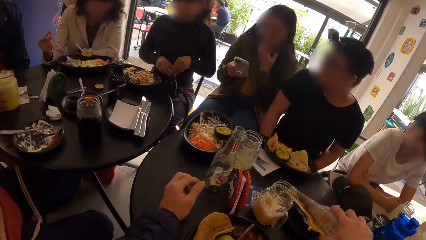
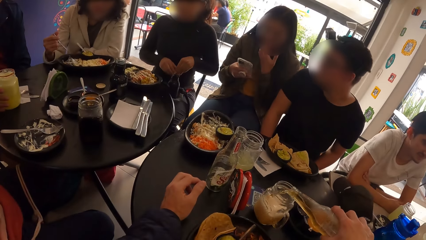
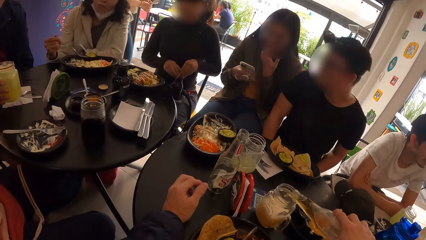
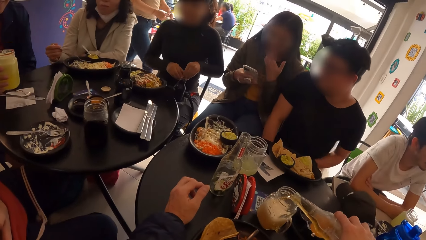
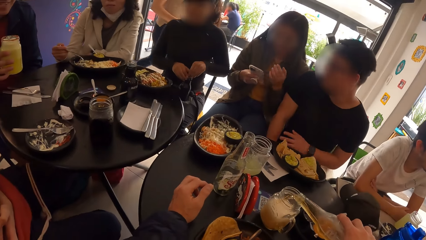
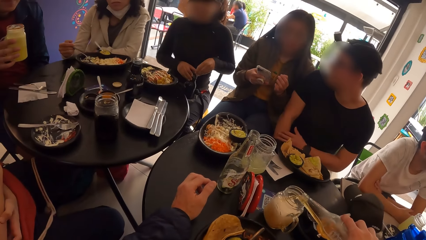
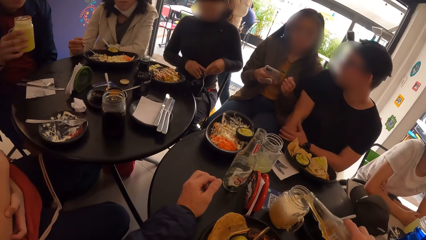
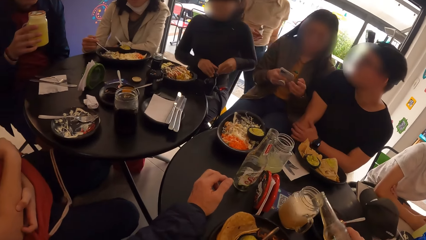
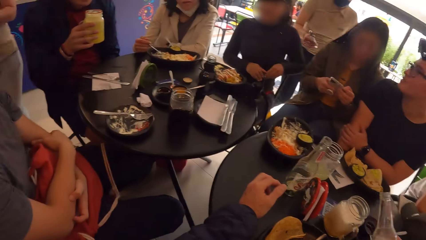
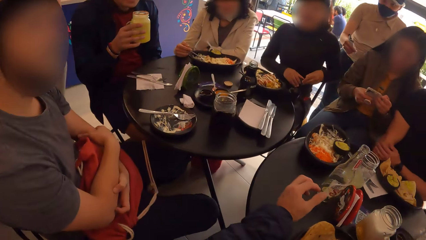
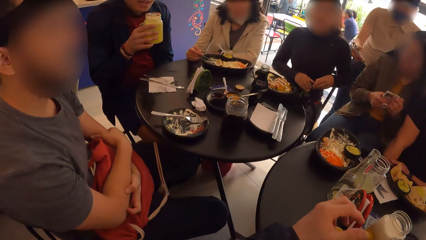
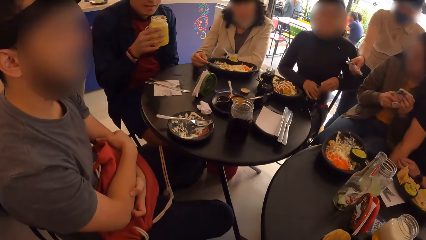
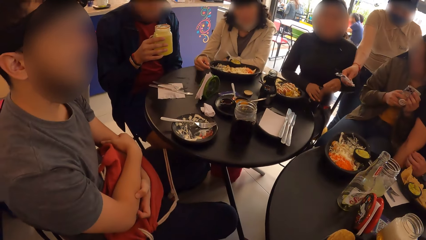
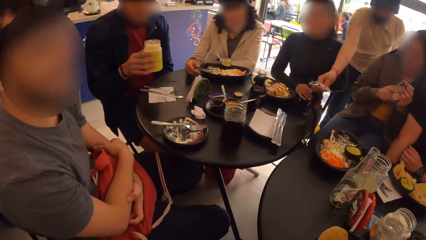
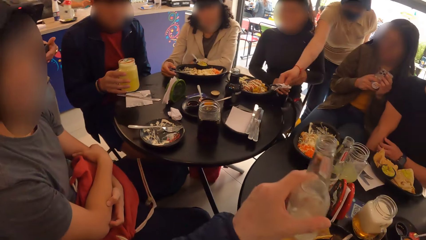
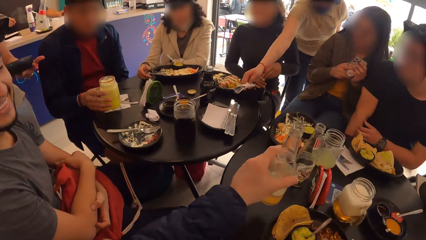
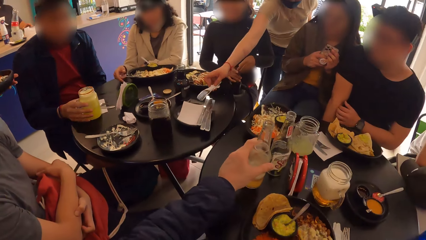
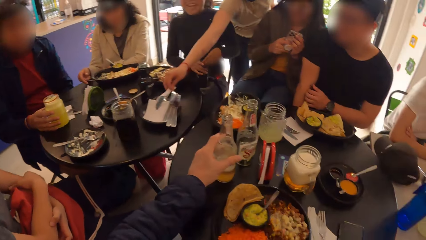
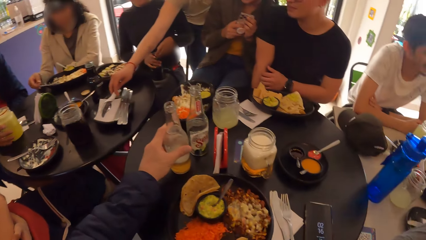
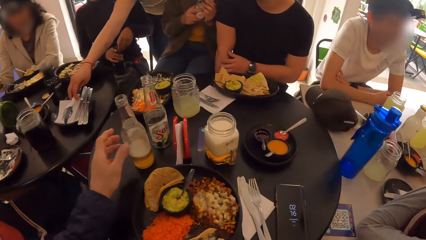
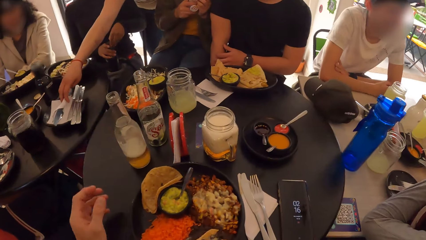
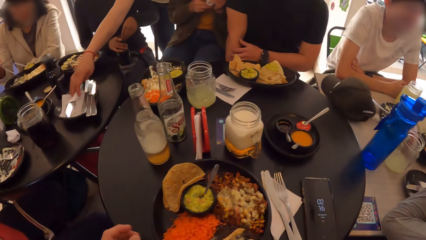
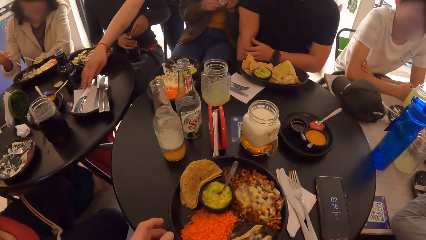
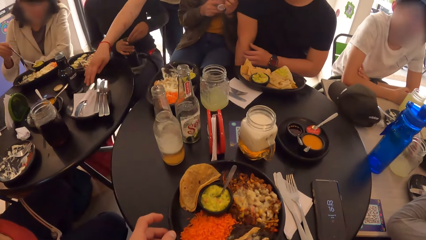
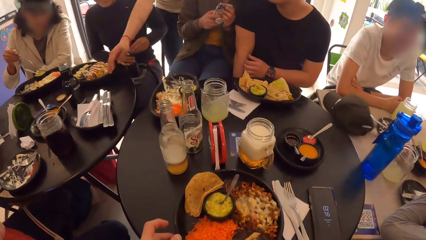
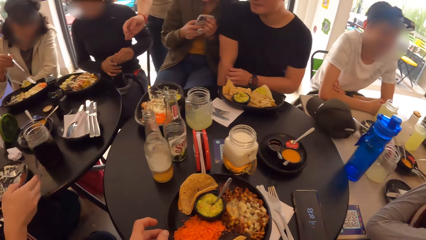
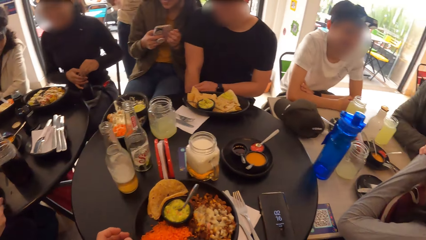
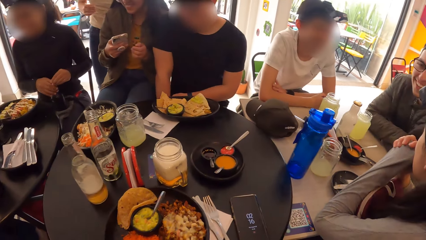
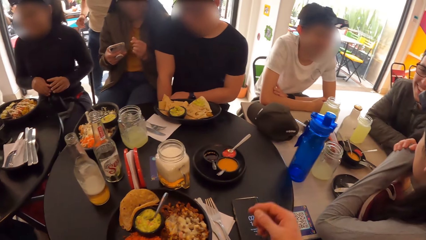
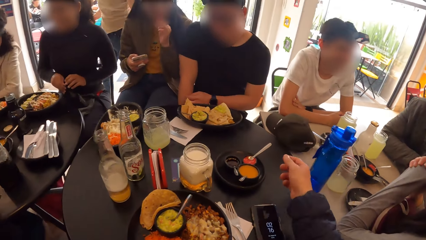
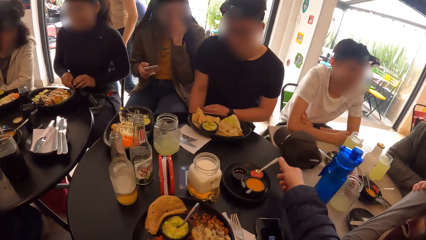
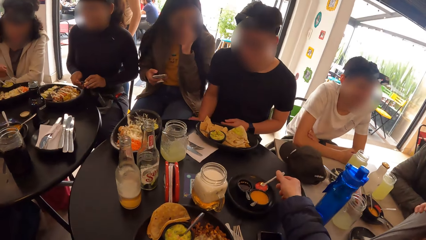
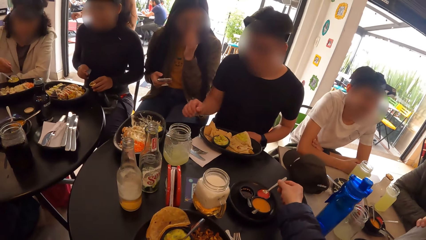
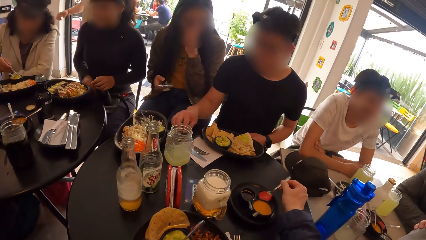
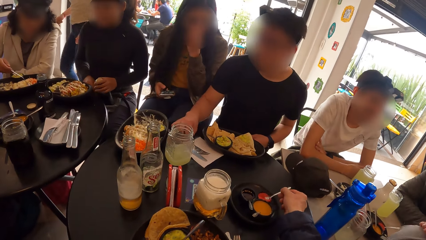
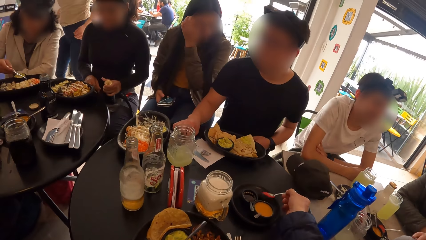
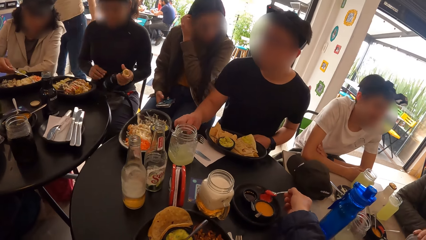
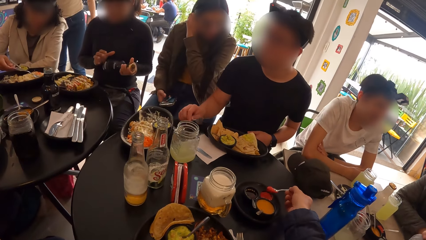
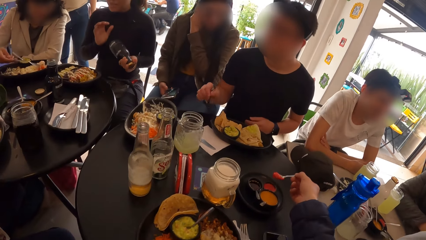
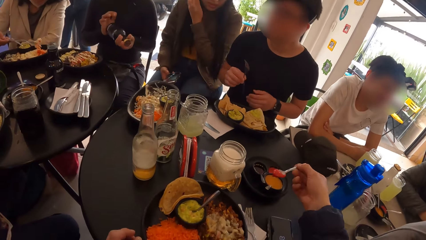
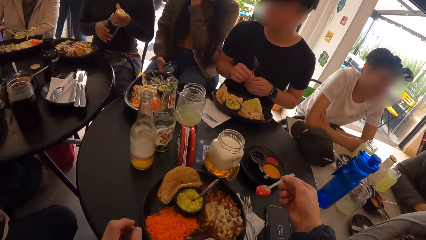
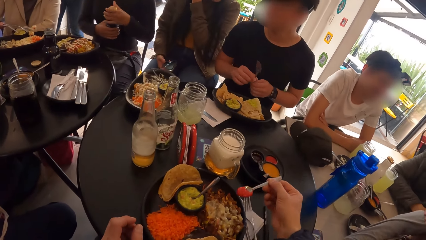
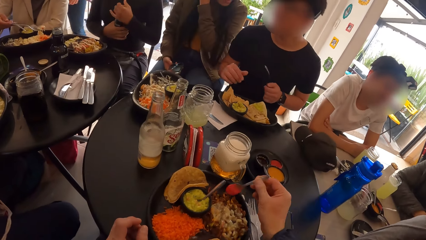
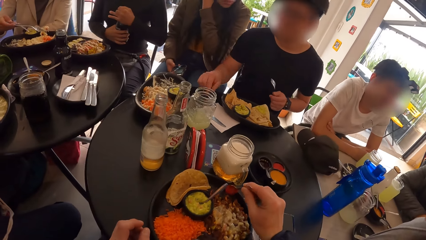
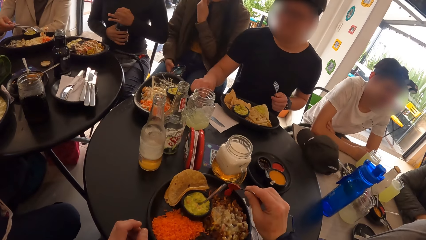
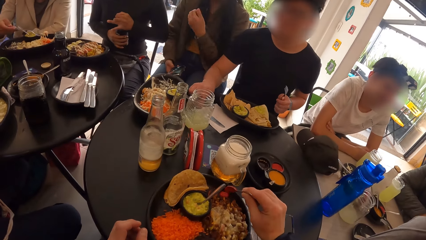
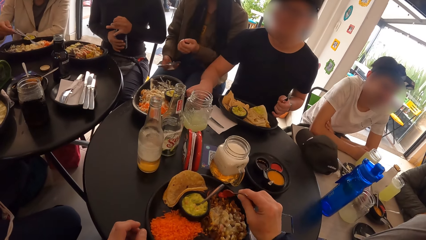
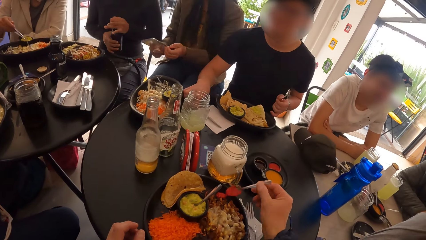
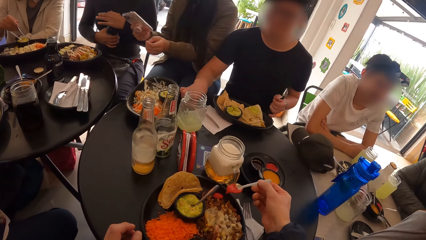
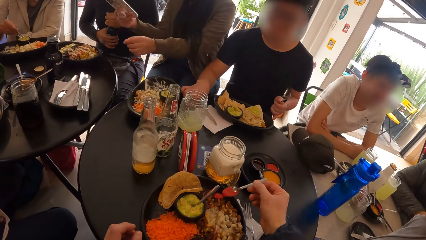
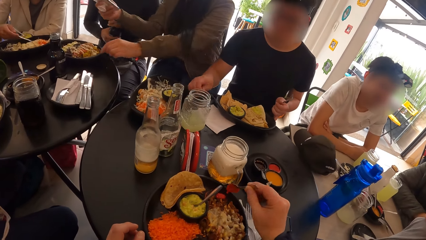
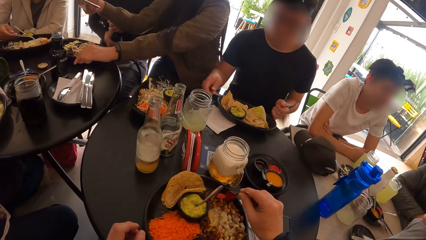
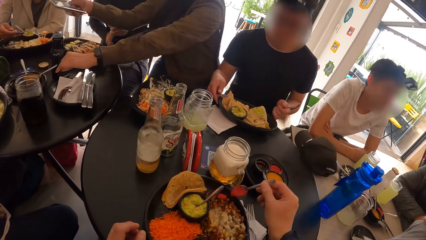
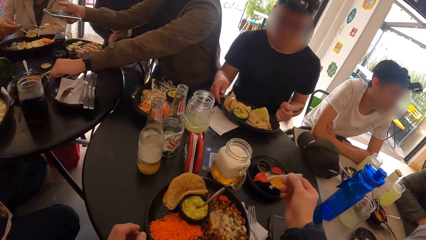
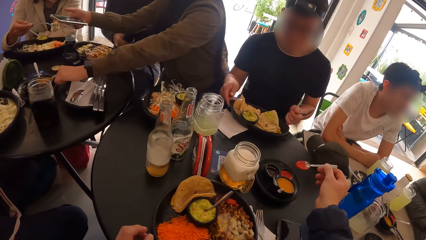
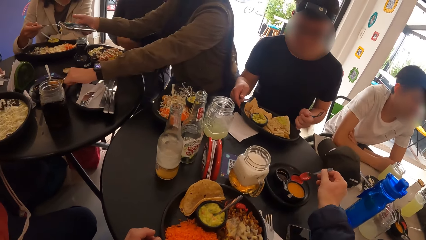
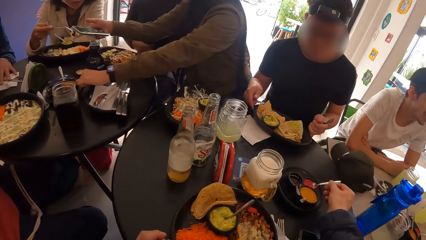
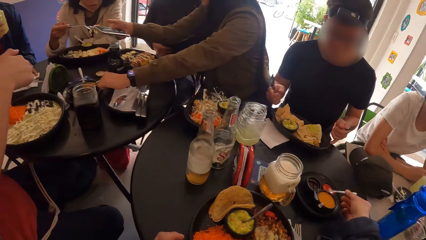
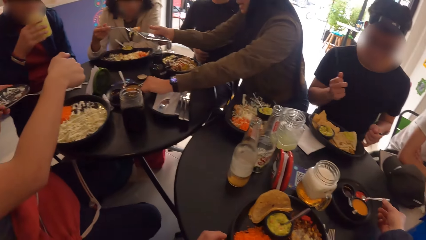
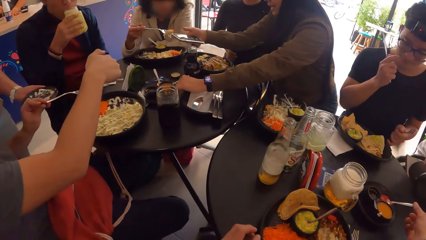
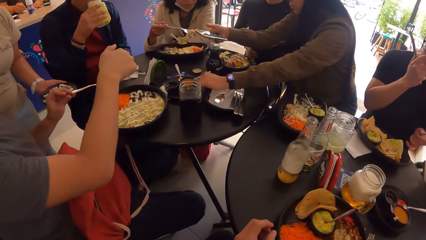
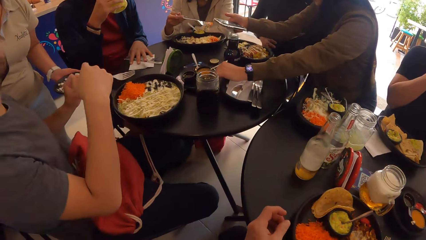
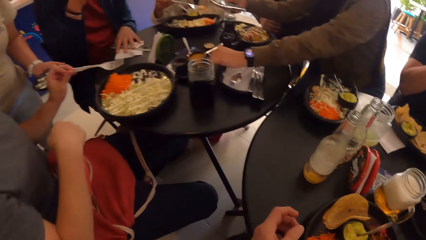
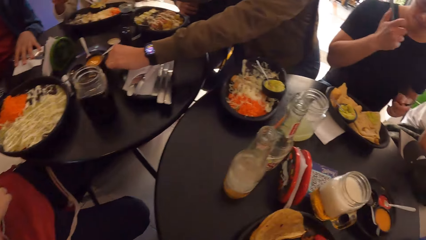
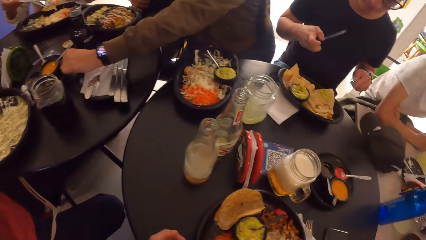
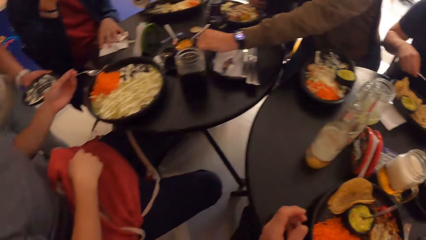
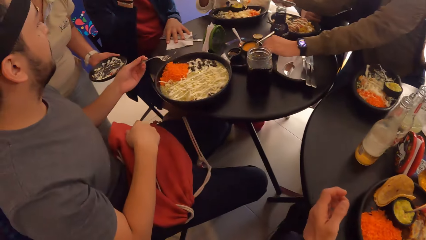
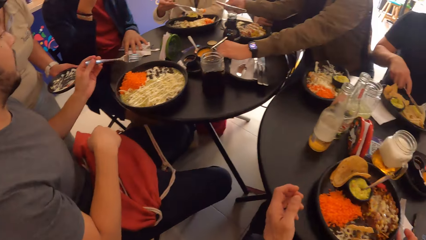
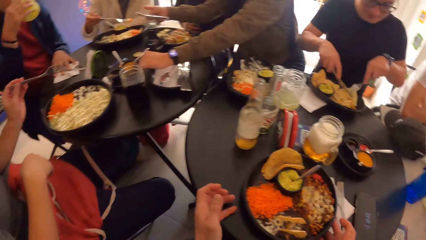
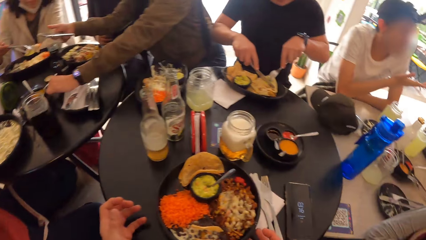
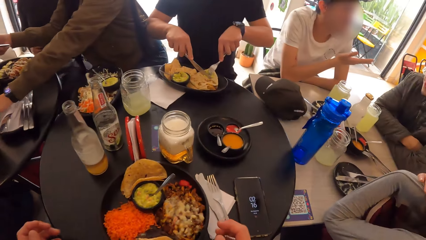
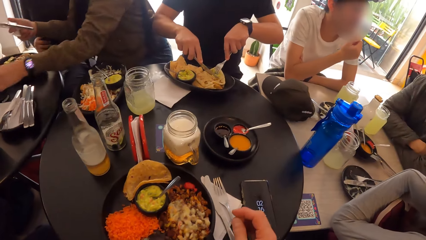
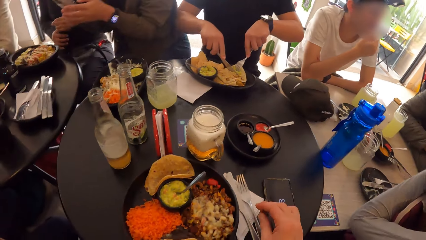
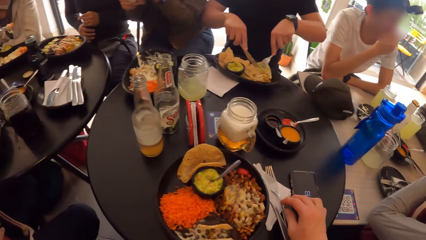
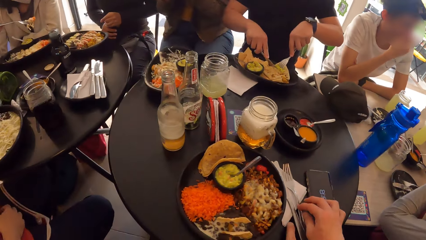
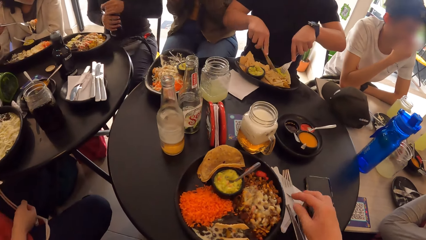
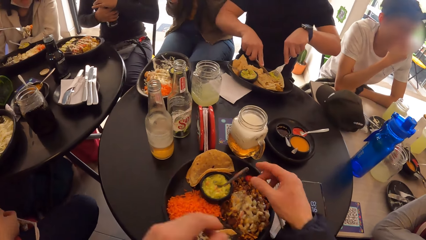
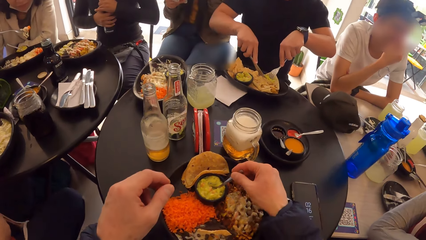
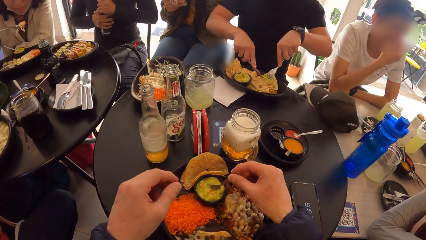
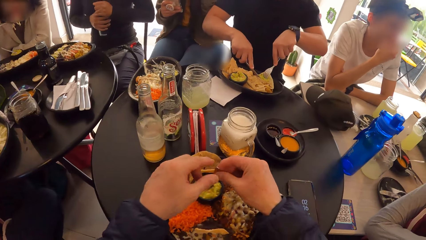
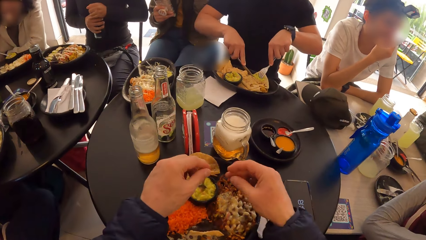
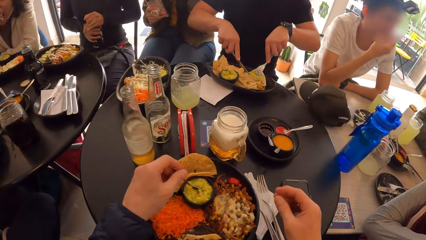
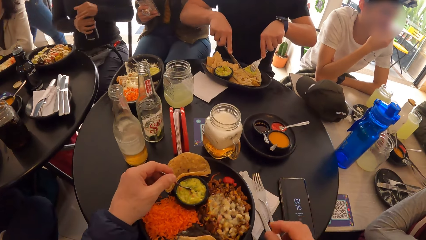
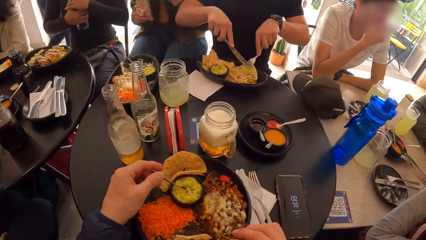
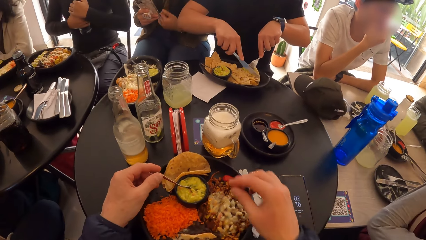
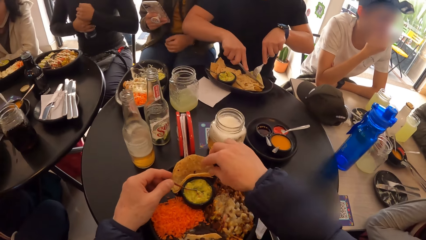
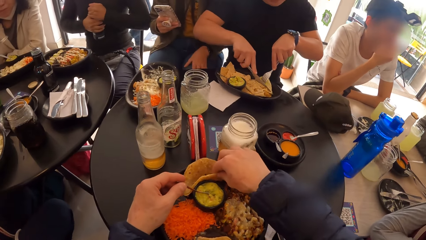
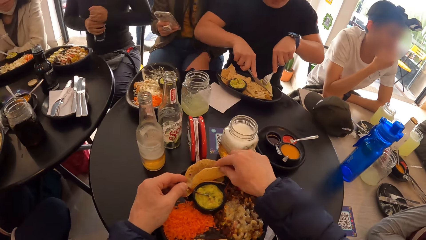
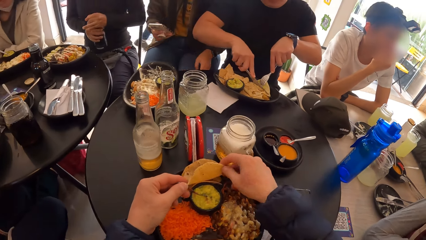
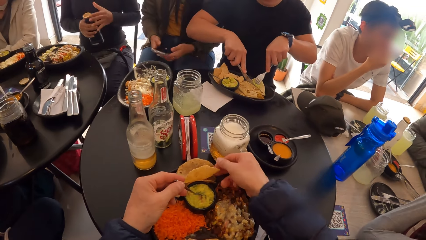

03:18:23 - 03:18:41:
The camera wearer stops pouring. They interact with a man. They put the drink on the table. They push the food on the table. They scoop spice or sauce with a spoon on the right hand. They put the spice in the food. They put the spoon in the sauce. The man moves the right hand. The camera wearer looks around the tables. They hold the spoon with the right hand. They hold the spoon with the left hand.
